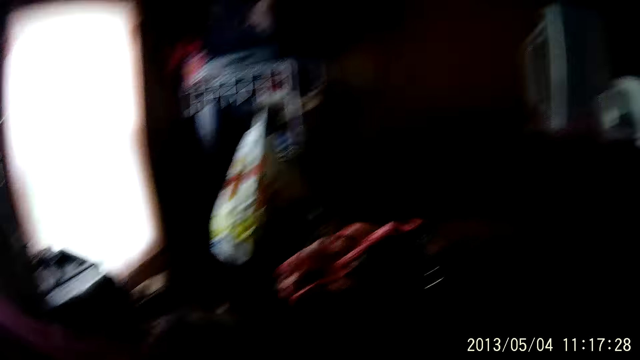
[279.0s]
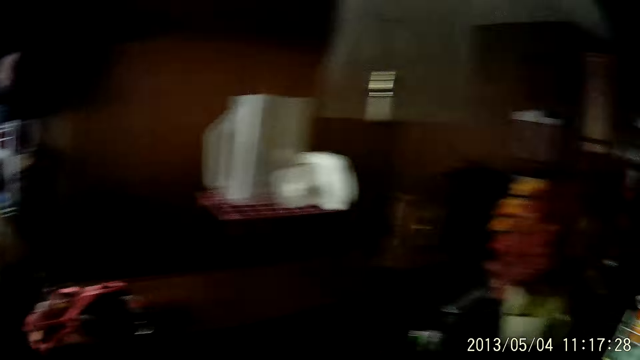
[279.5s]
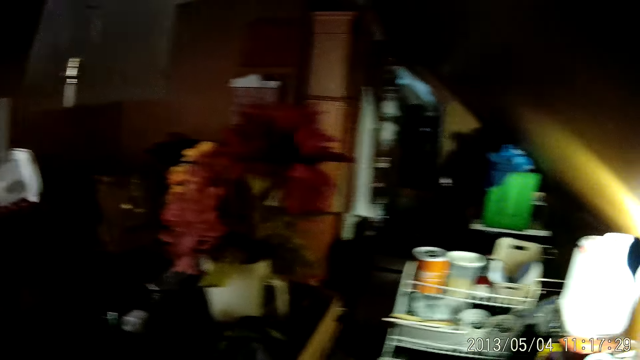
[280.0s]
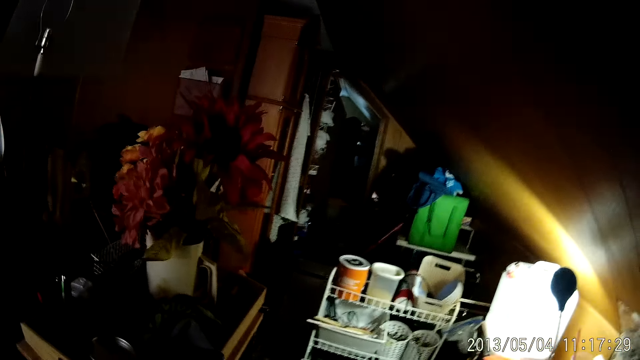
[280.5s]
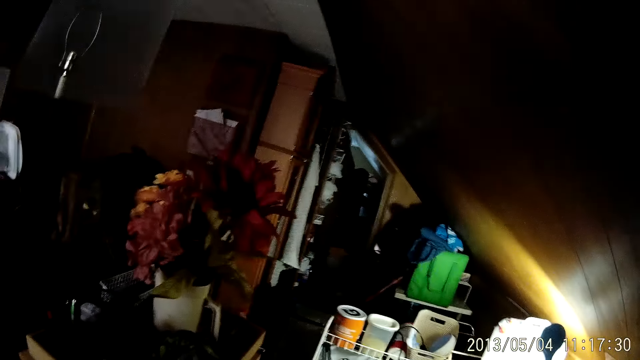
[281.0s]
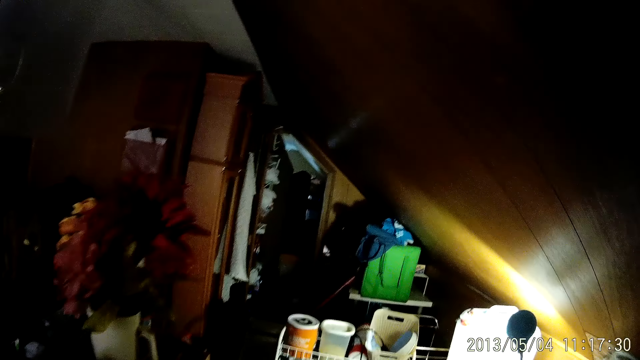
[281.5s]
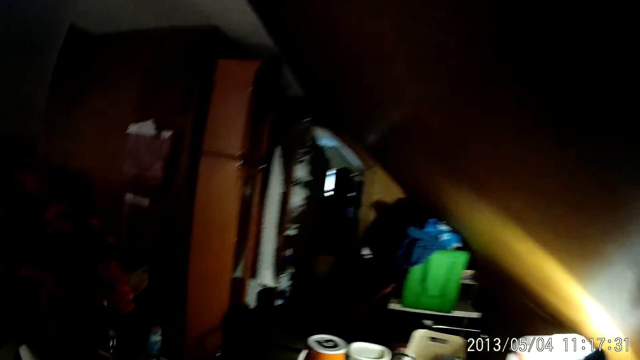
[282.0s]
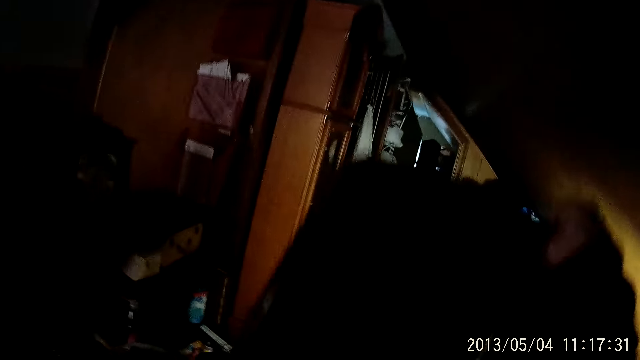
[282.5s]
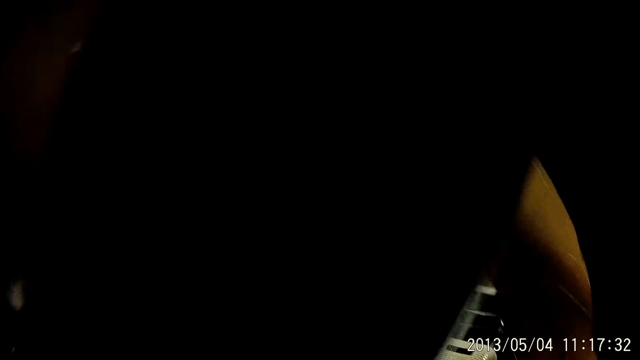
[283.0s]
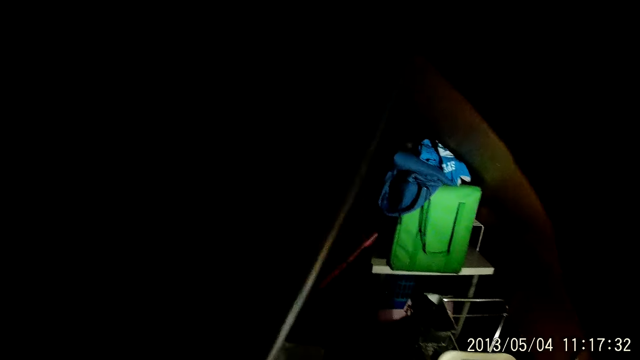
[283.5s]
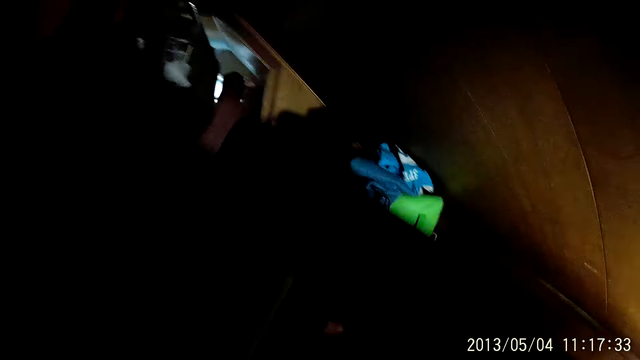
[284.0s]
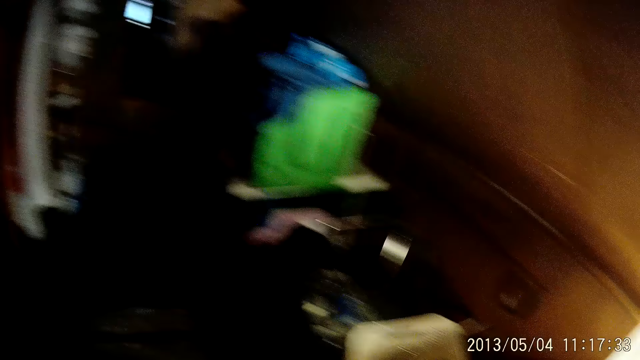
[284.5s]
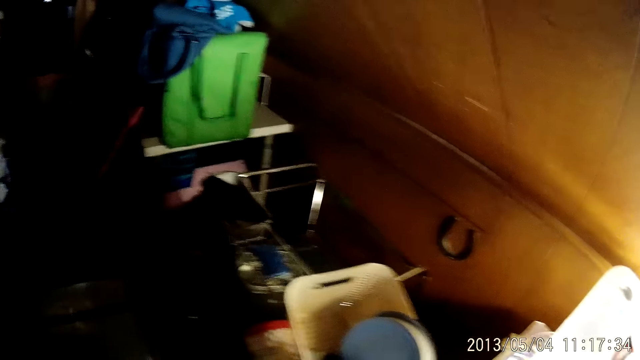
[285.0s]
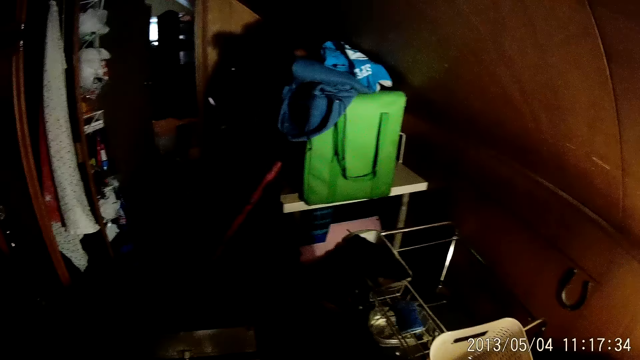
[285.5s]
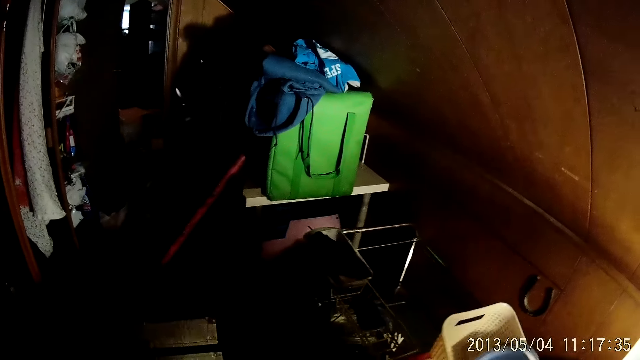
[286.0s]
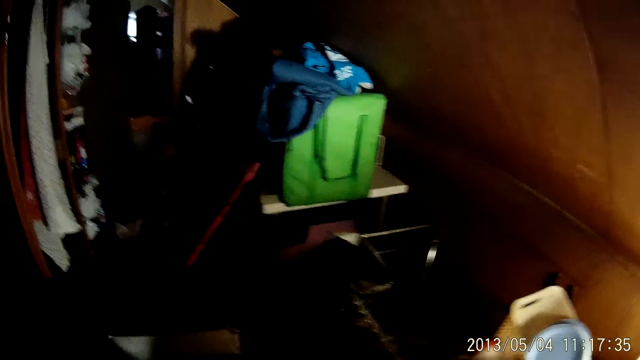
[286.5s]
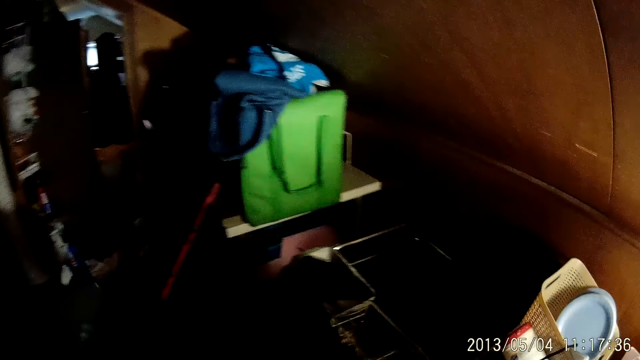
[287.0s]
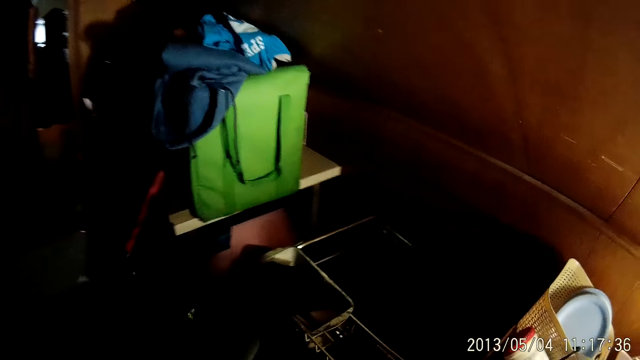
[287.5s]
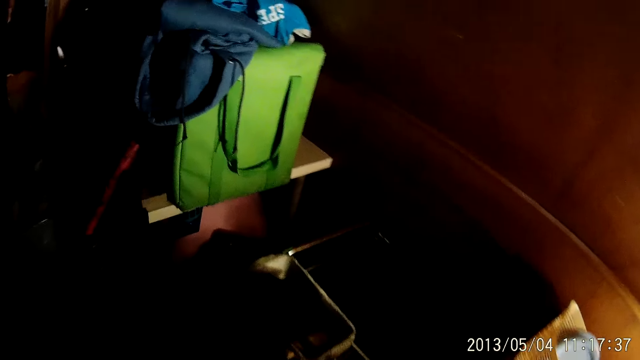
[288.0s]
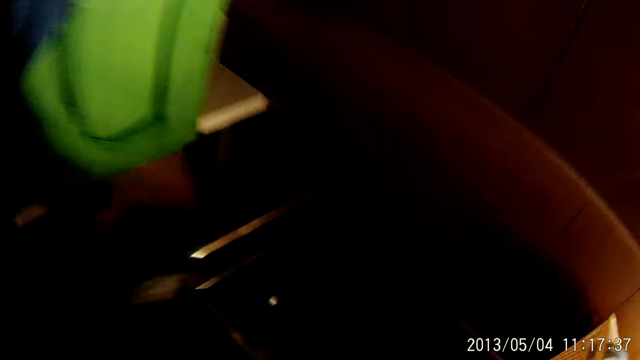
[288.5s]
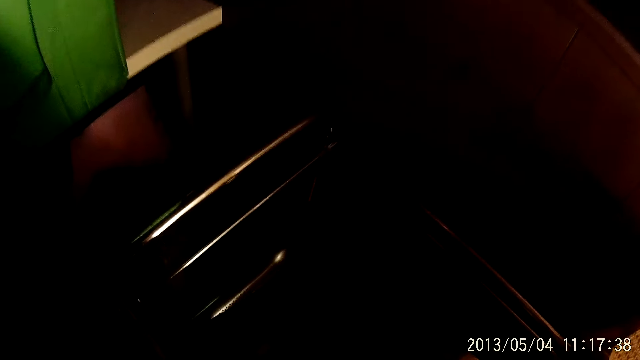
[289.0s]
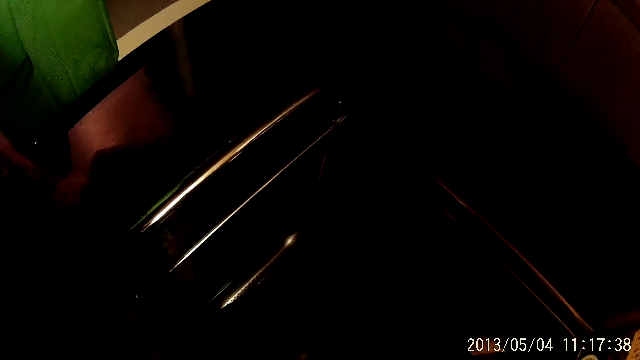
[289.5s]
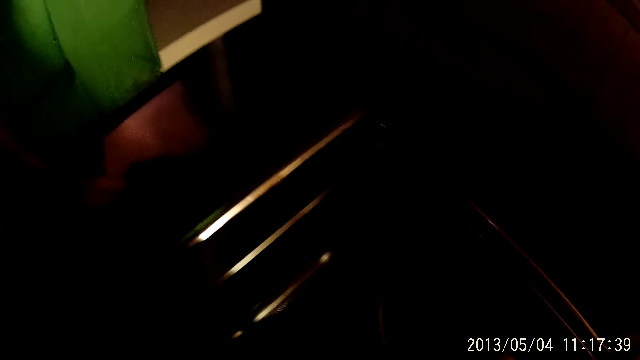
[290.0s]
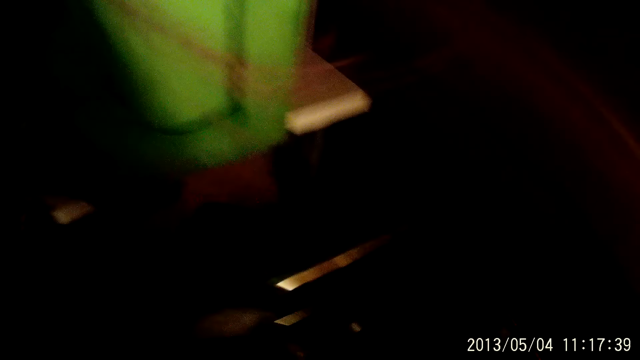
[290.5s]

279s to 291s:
The camera wearer walks around. He holds a jacket in his right hand. He raises a hand up. He drops the jacket on the ground with his right hand. He looks around.

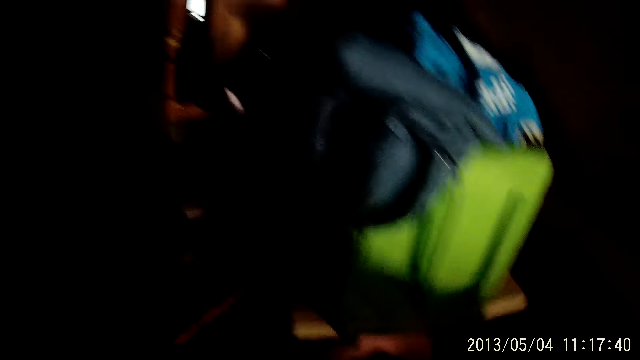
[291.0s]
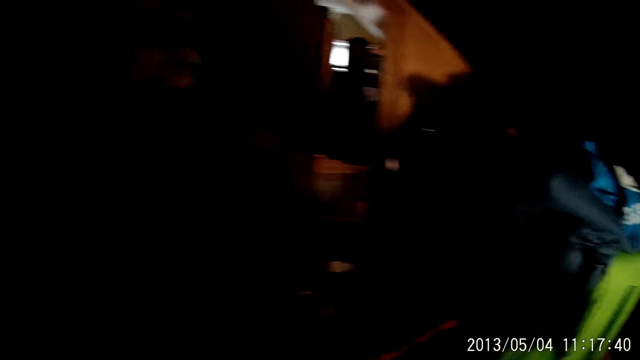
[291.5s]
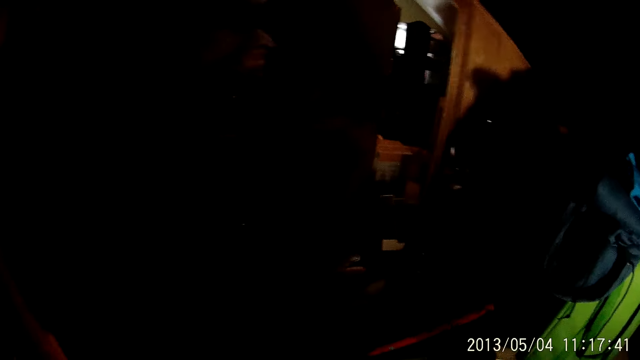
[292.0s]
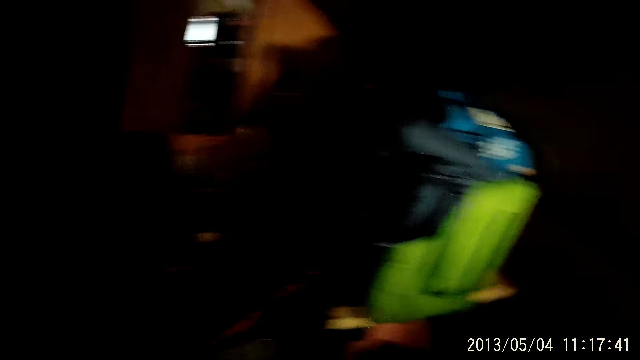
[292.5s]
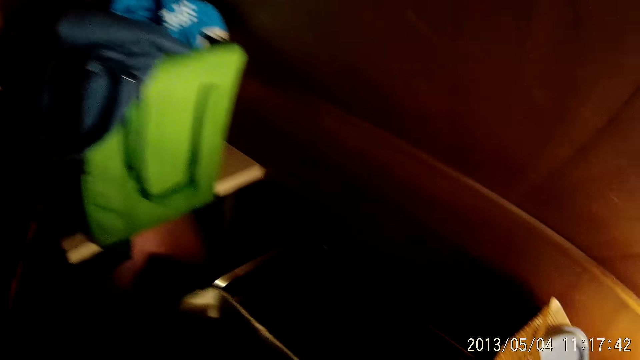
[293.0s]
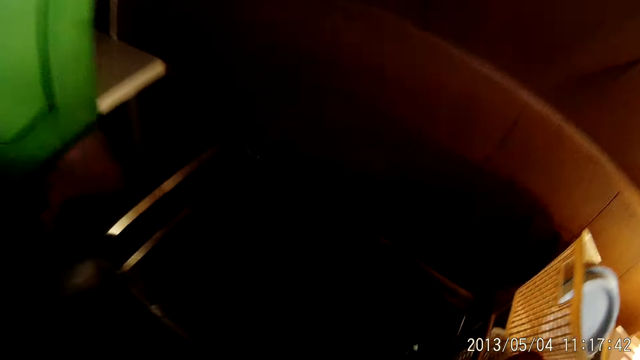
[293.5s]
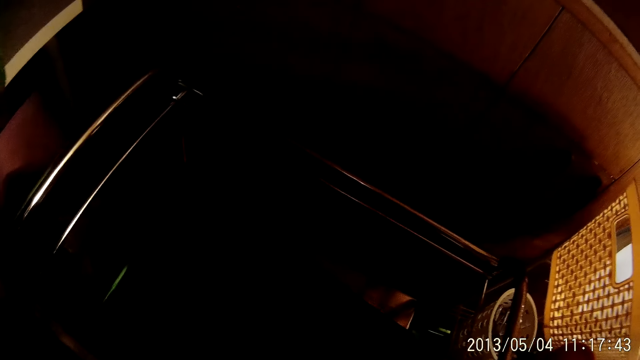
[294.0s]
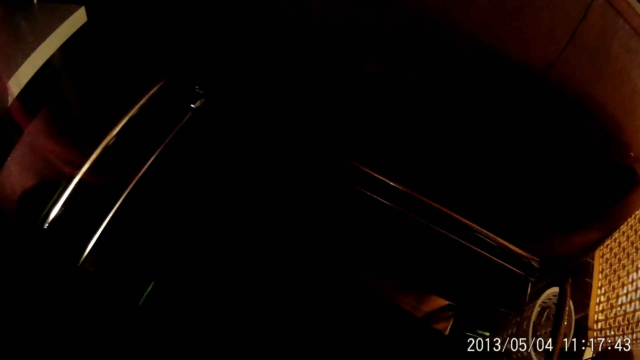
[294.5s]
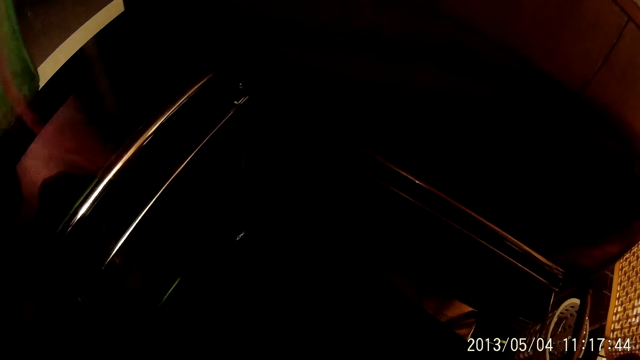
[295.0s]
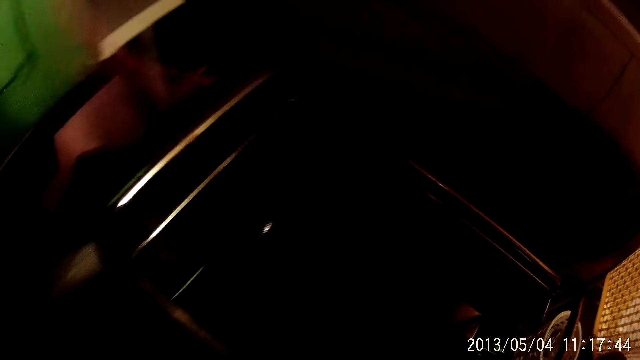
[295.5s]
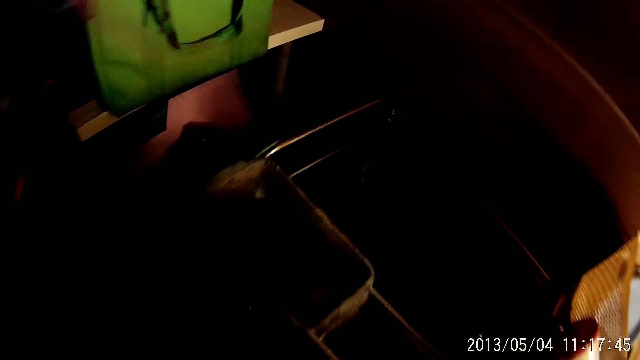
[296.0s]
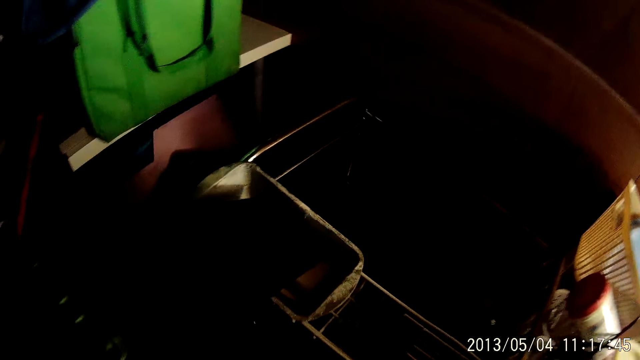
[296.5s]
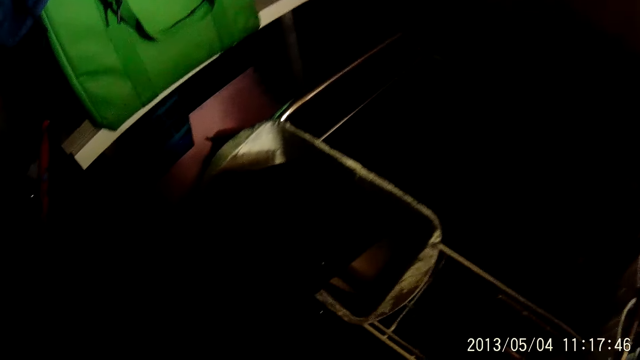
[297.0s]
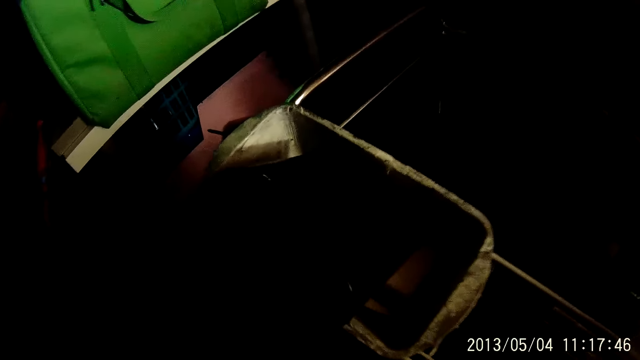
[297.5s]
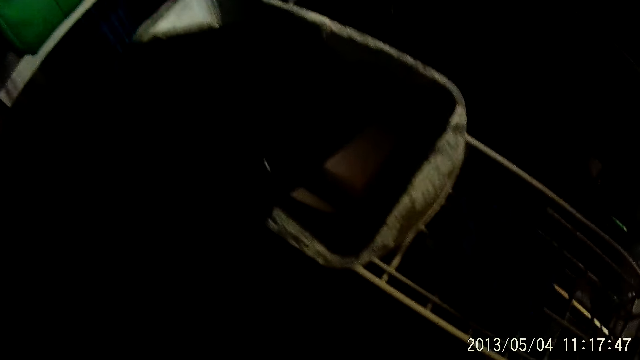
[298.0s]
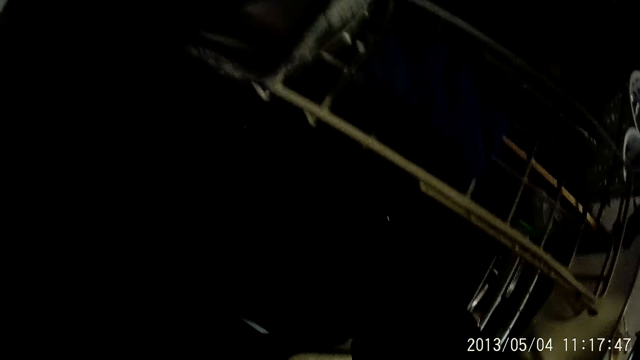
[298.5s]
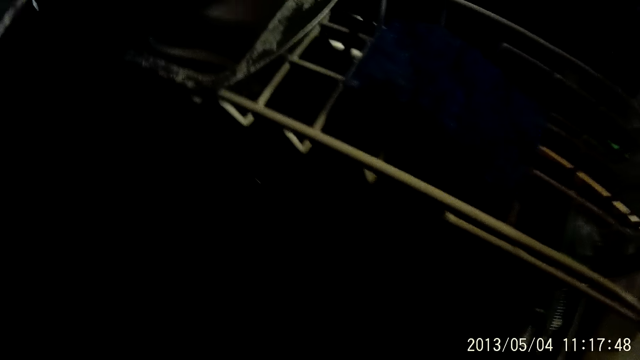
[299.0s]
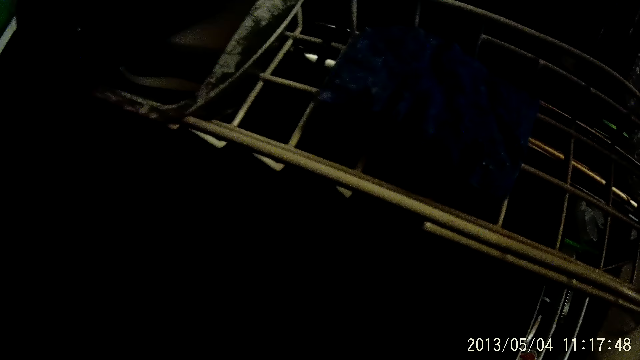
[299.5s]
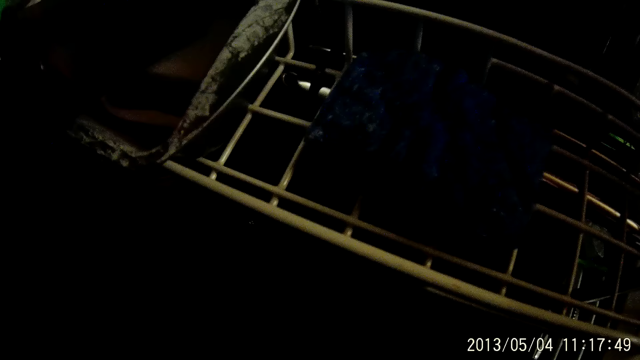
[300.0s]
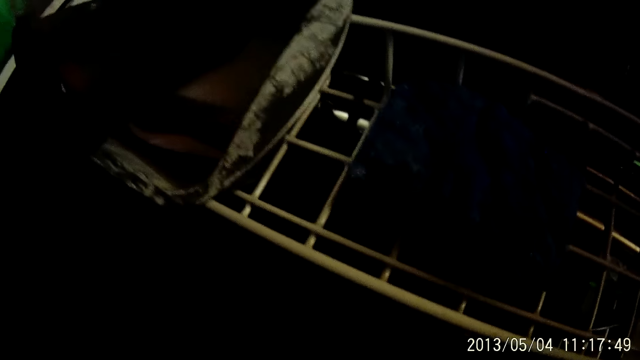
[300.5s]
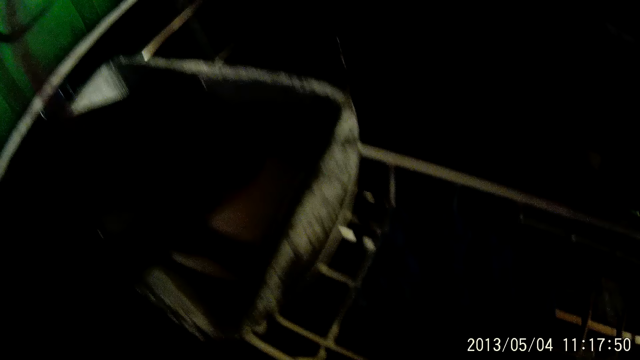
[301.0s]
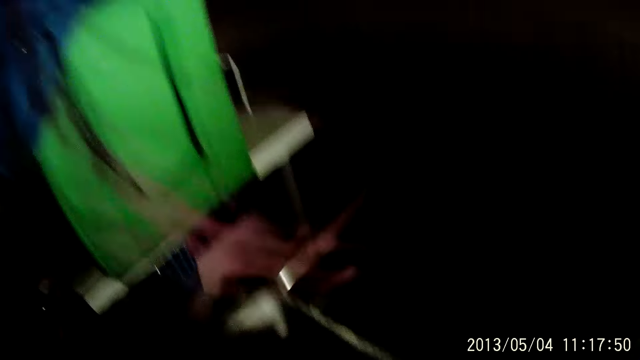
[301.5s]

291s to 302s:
The camera wearer removes her right hand from the bowl.
